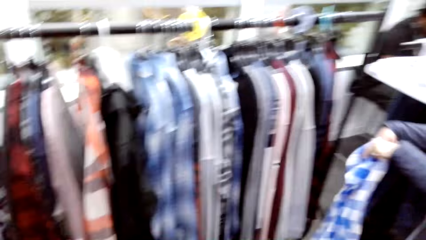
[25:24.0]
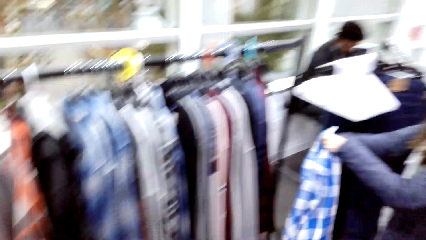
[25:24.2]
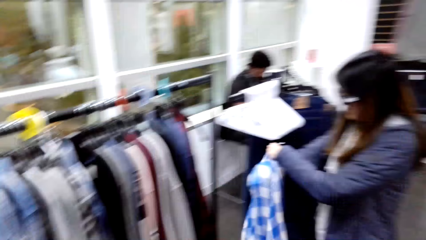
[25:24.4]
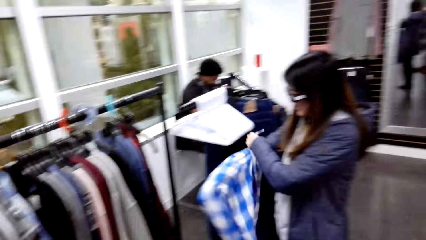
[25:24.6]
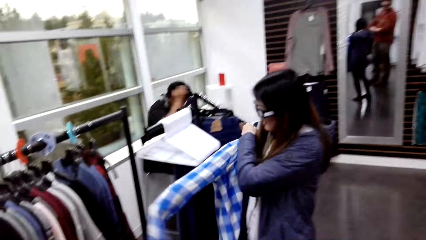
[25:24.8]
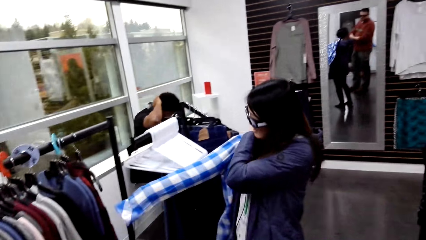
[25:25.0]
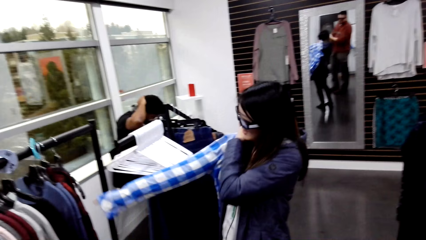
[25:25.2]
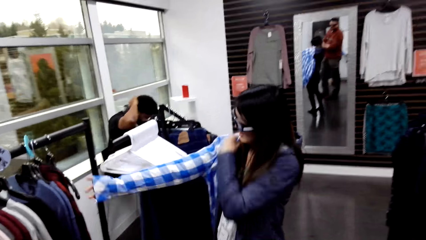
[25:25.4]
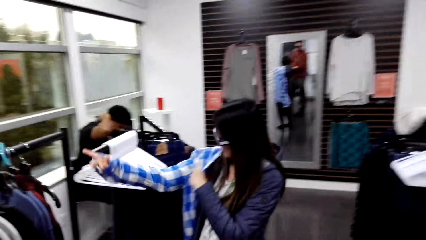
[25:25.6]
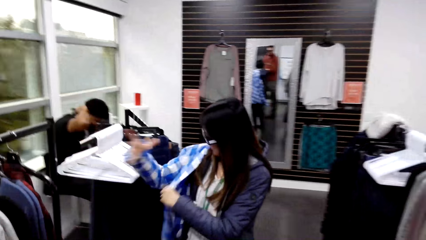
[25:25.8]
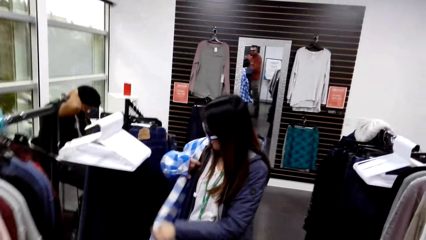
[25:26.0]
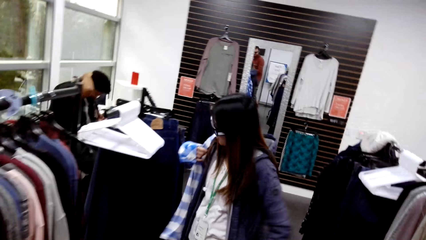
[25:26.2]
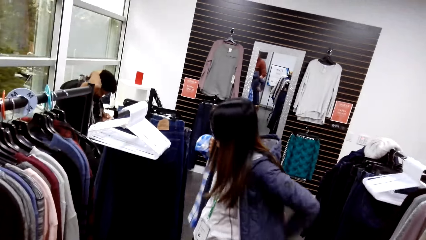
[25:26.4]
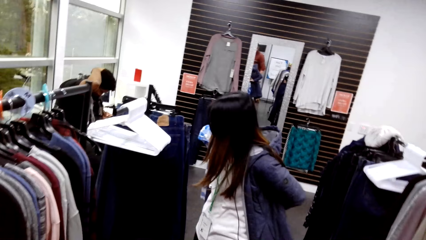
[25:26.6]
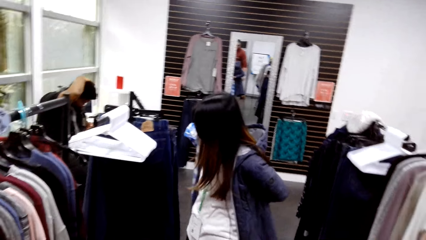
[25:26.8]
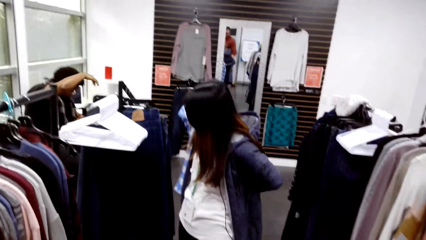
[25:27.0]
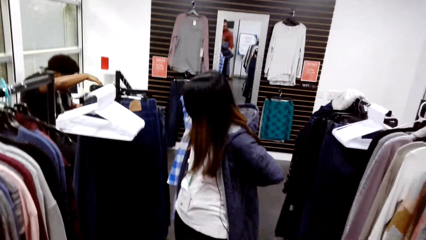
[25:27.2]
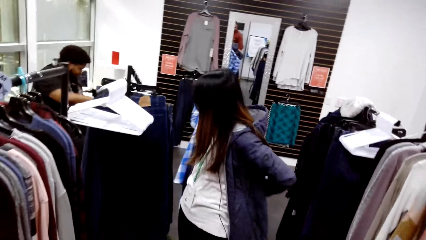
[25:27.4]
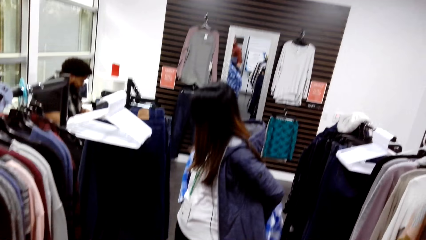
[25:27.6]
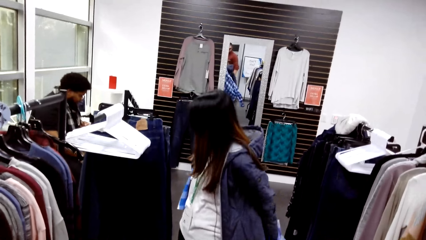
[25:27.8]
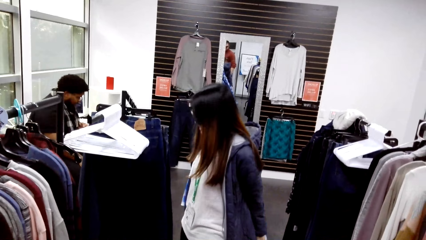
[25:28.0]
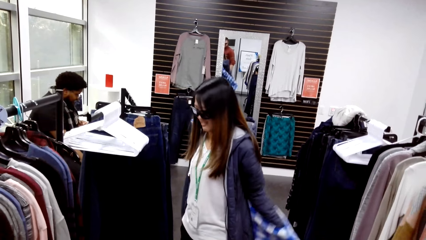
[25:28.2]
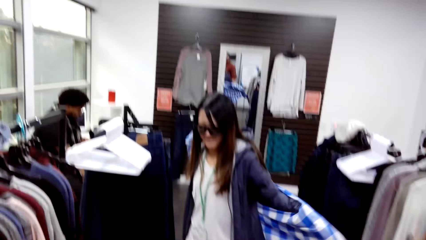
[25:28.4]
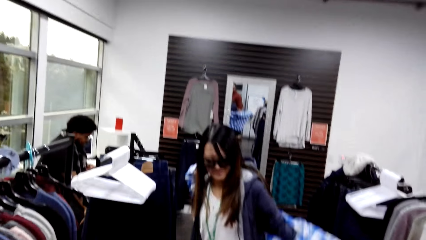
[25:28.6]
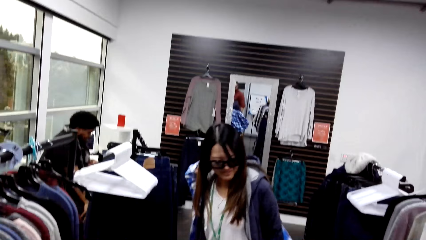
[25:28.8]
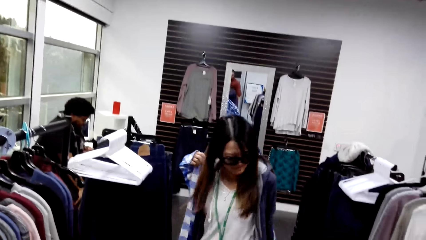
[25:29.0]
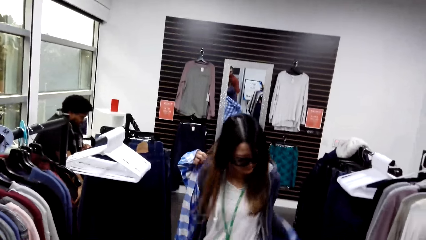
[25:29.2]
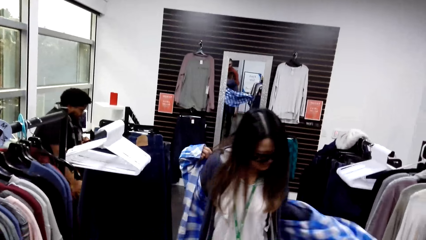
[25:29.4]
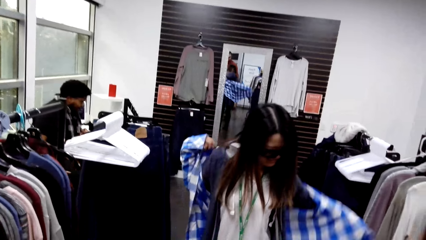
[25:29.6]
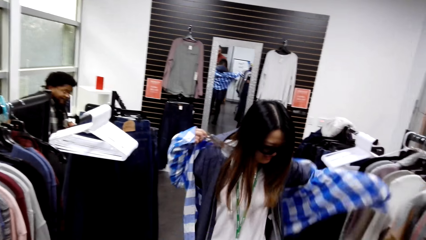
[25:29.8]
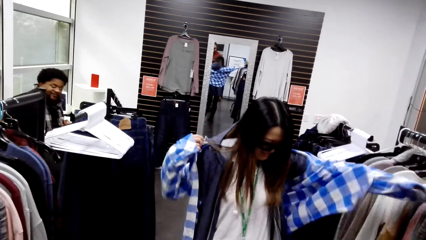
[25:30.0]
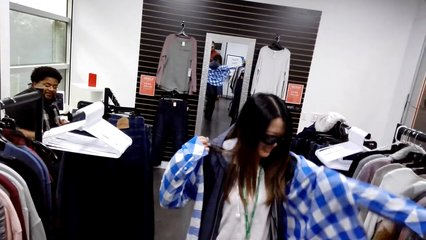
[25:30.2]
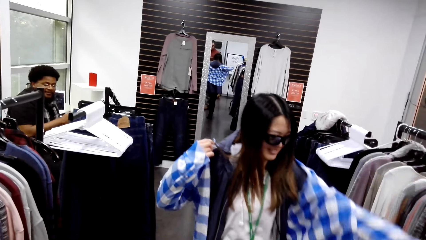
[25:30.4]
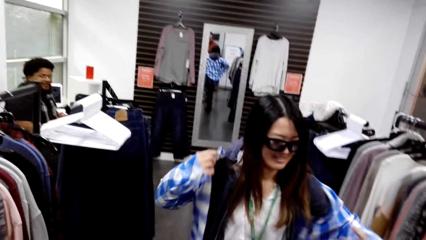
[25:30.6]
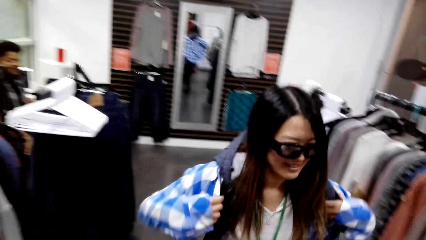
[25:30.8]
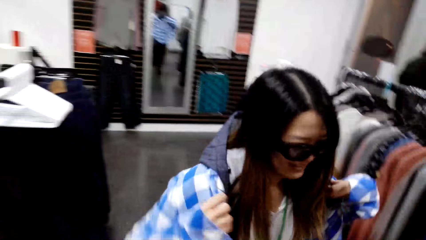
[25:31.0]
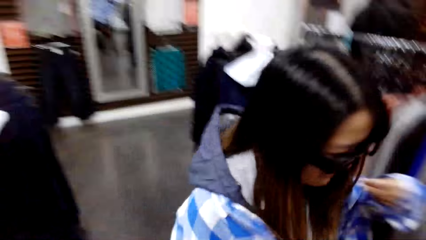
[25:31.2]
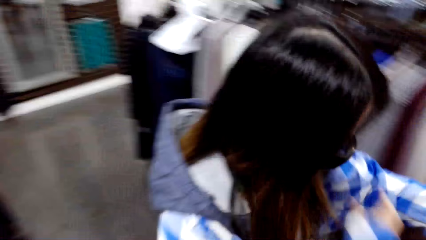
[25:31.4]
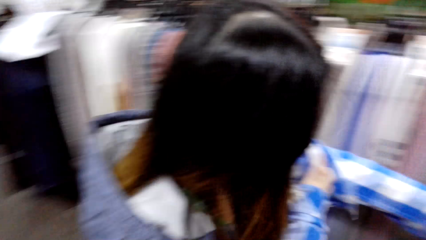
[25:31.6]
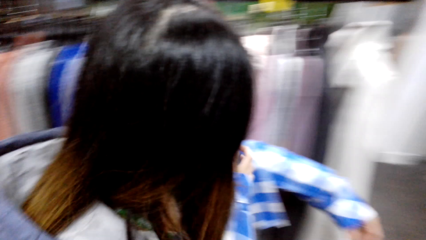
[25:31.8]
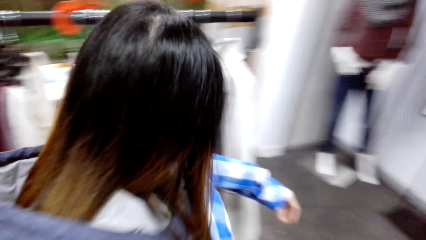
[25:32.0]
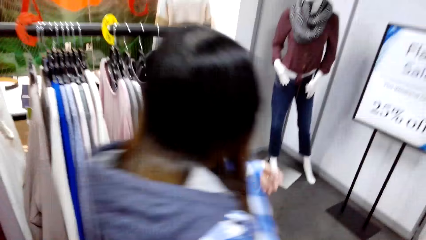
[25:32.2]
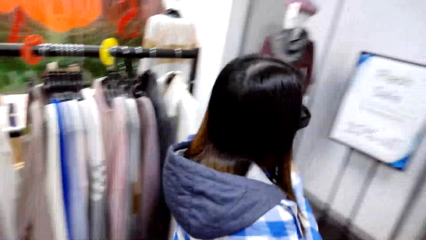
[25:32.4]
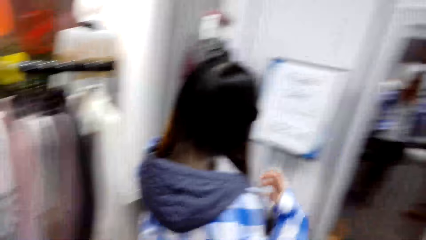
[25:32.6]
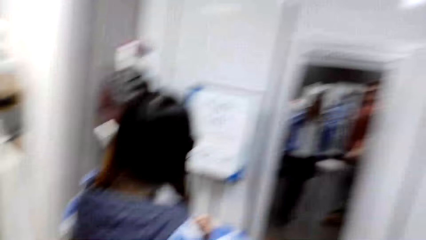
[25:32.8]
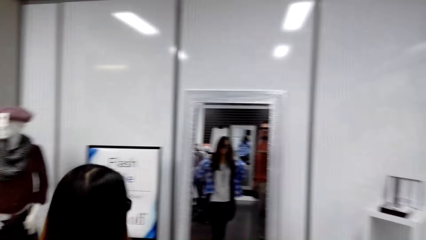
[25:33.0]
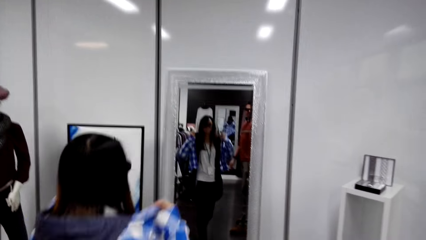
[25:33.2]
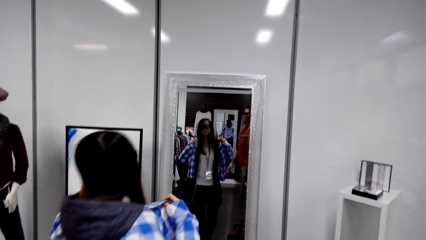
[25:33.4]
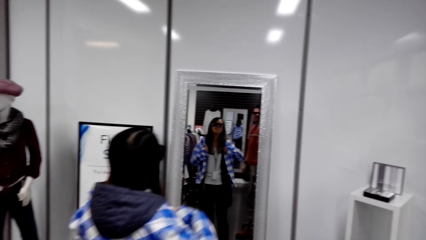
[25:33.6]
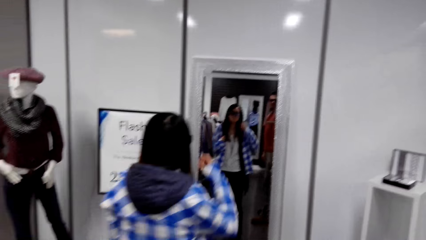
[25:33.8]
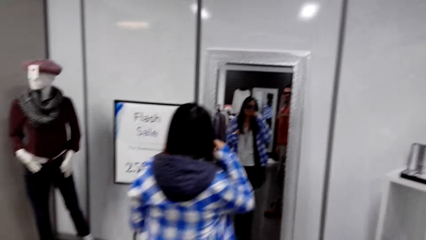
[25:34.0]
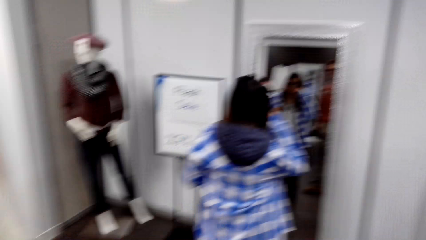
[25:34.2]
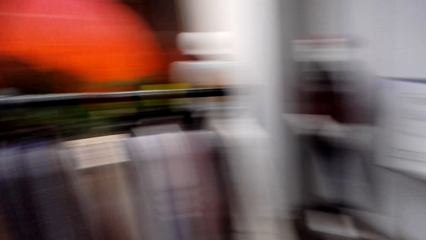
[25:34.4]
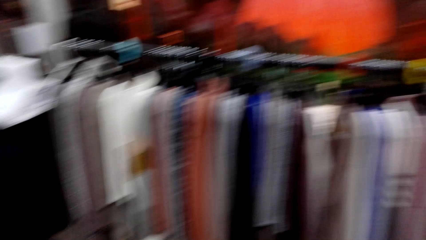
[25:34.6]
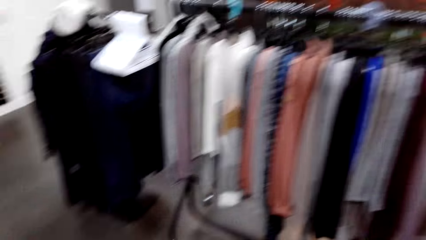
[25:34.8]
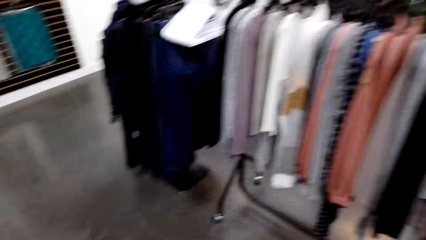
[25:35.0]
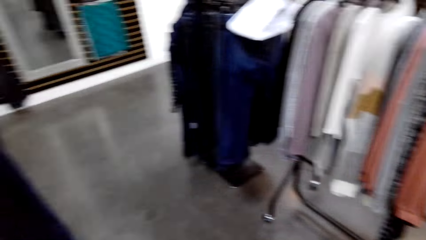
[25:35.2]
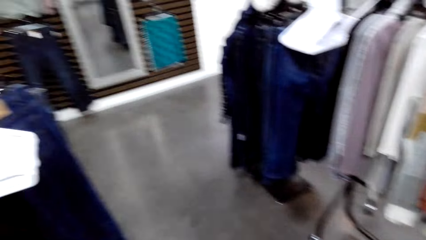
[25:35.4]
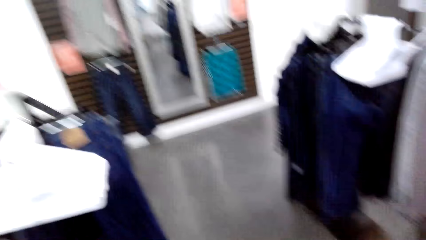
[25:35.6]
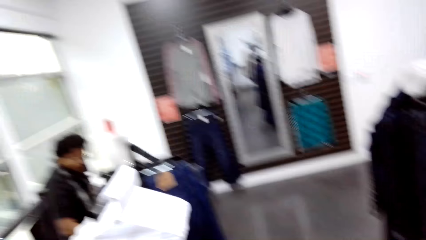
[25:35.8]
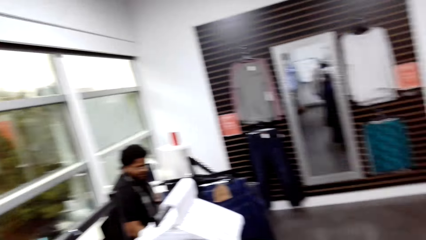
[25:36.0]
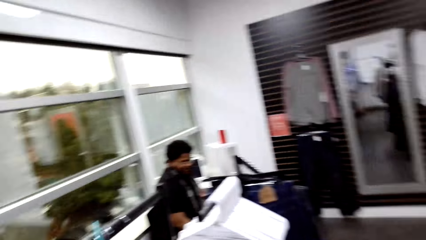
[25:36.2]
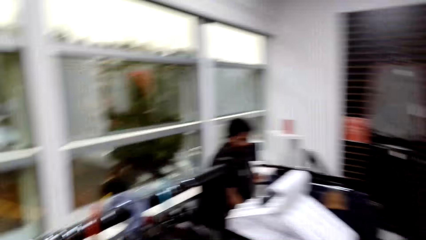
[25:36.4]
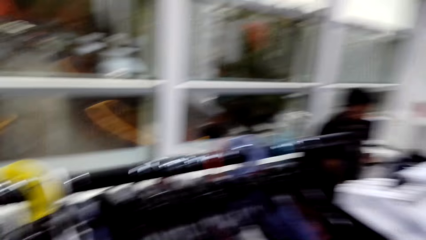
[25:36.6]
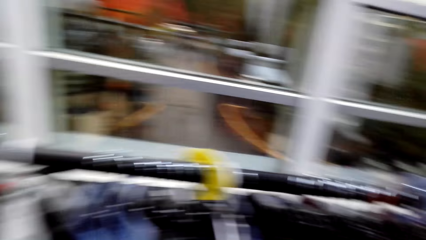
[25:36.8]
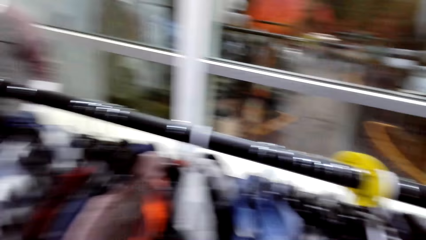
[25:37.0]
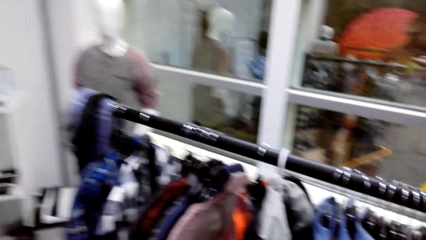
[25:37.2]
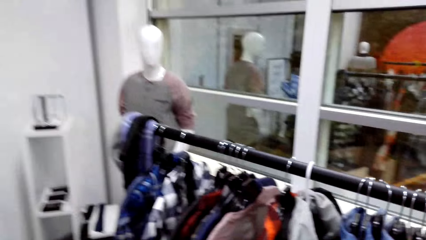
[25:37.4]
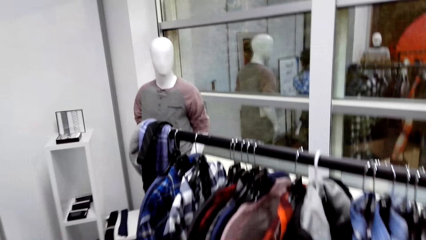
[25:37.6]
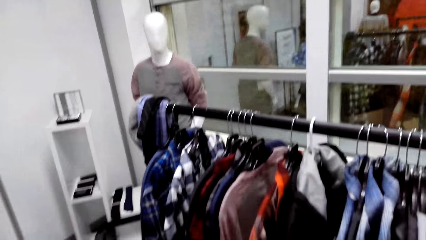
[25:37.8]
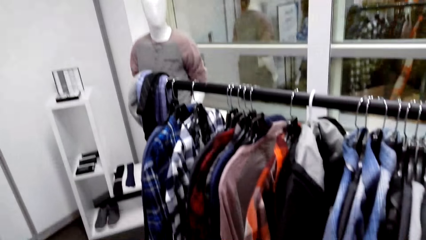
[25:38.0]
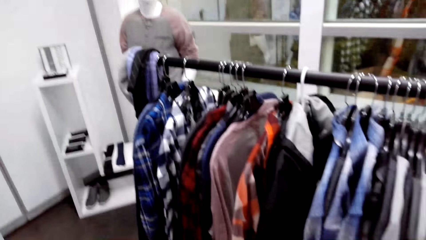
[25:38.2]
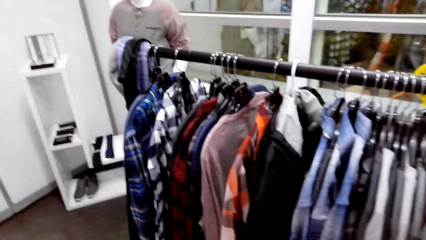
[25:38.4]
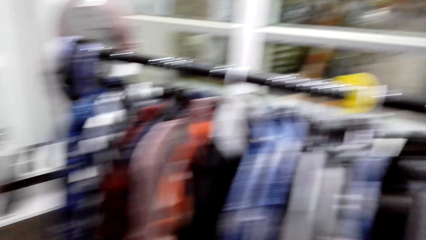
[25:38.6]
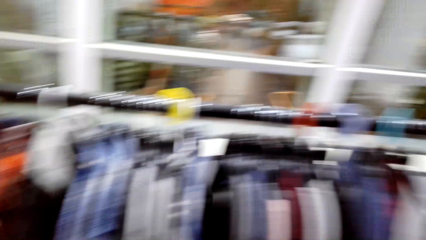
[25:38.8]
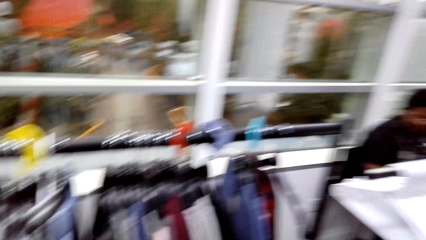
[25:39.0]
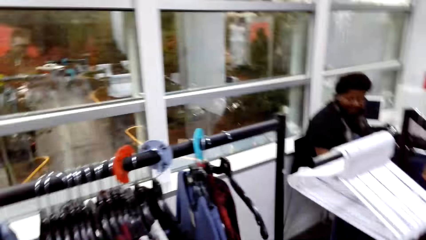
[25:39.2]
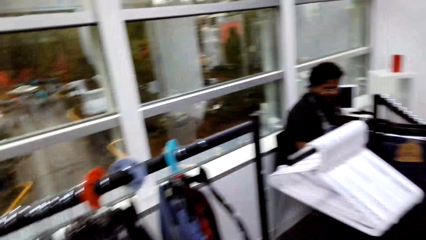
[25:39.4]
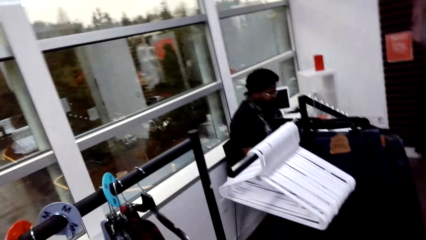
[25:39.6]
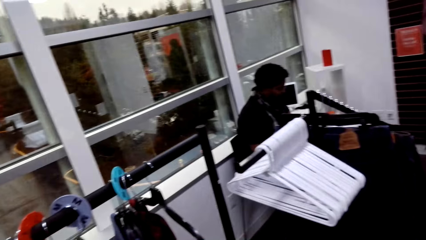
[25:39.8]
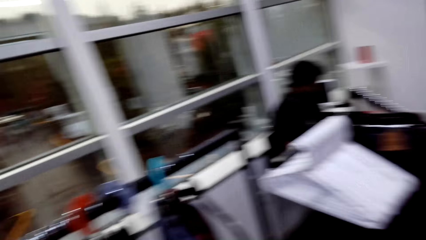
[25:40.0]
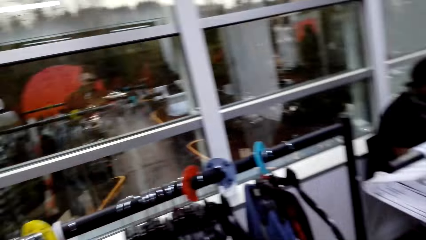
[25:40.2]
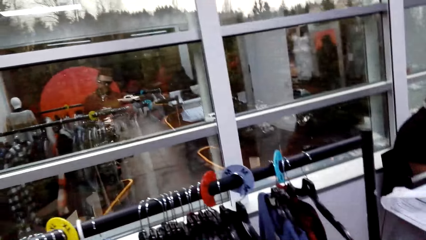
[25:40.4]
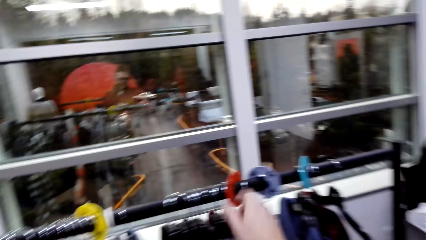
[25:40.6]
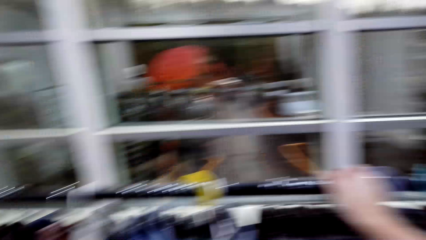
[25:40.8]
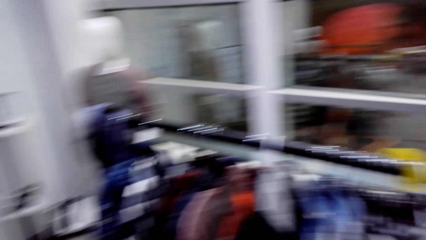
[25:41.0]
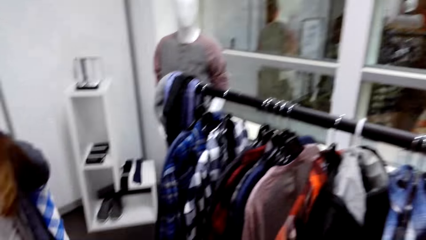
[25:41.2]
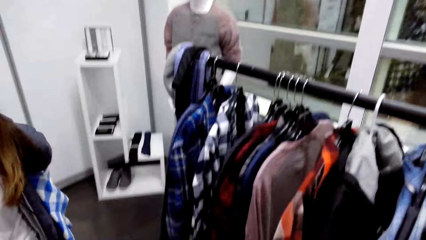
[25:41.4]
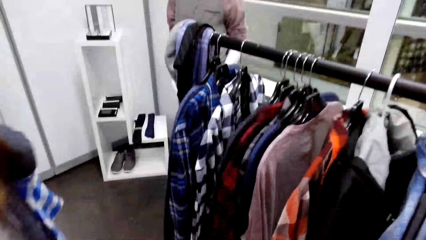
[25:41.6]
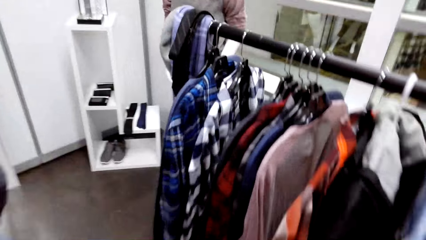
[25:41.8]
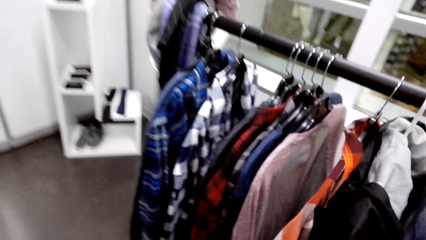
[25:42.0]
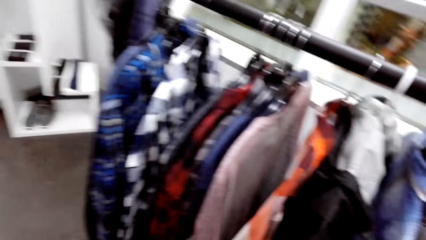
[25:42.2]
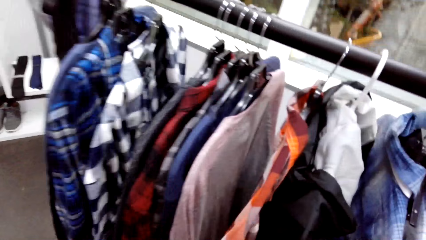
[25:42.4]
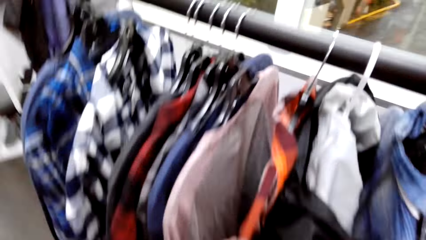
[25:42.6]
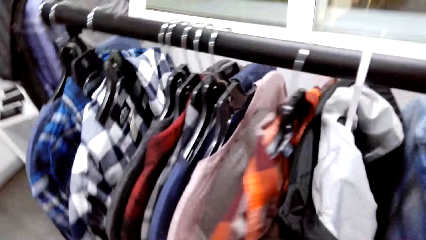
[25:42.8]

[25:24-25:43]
A woman wears the shirt. The woman walks around and looks at herself in the mirror.
